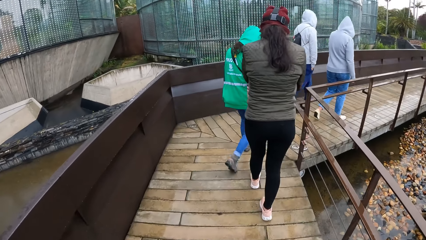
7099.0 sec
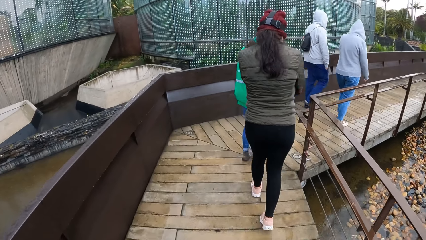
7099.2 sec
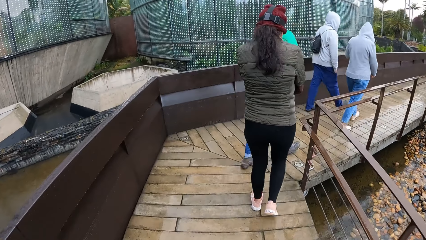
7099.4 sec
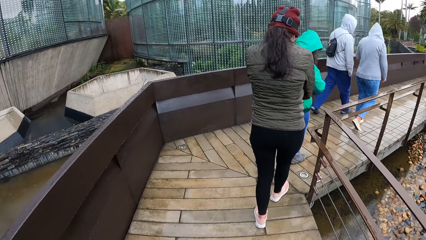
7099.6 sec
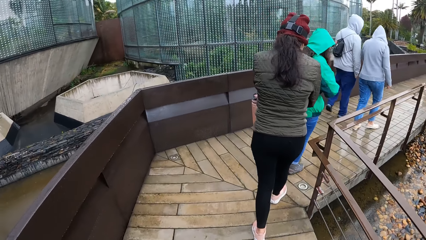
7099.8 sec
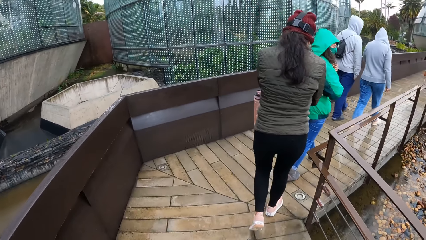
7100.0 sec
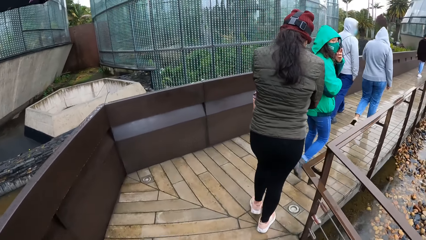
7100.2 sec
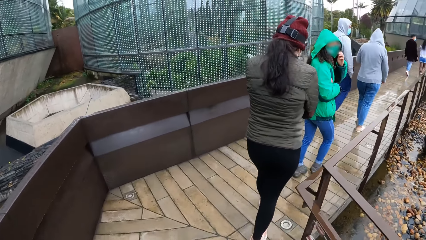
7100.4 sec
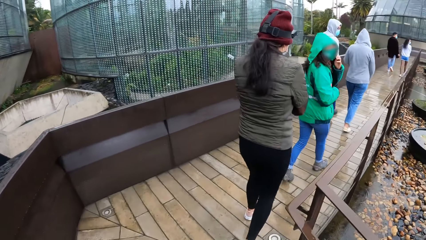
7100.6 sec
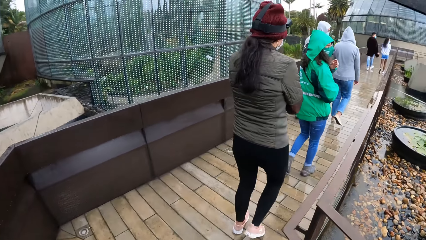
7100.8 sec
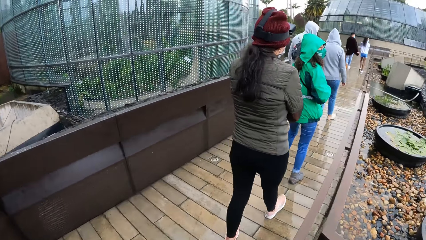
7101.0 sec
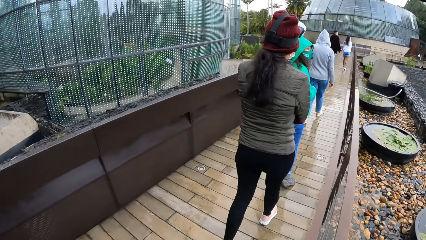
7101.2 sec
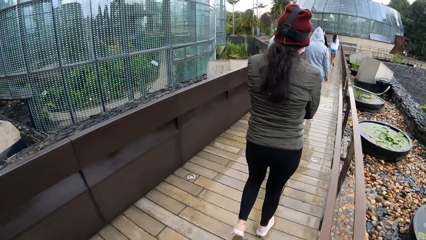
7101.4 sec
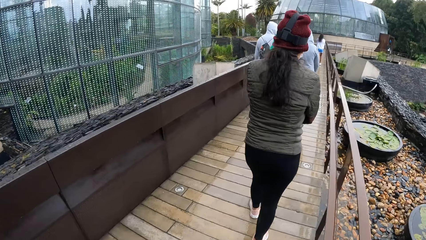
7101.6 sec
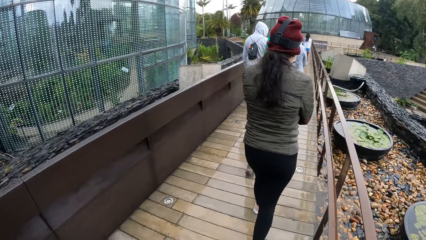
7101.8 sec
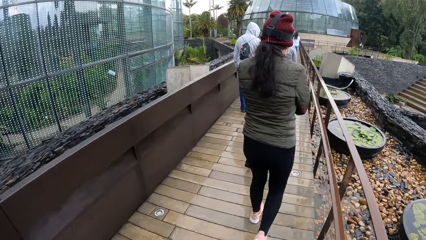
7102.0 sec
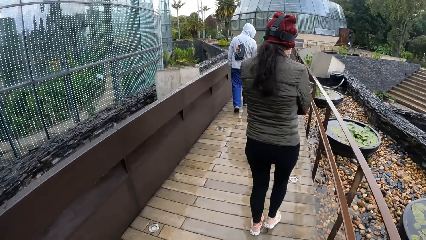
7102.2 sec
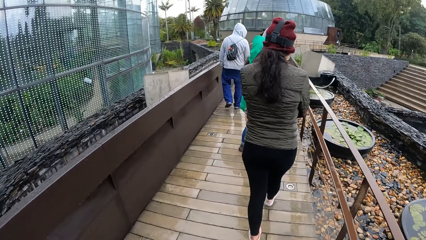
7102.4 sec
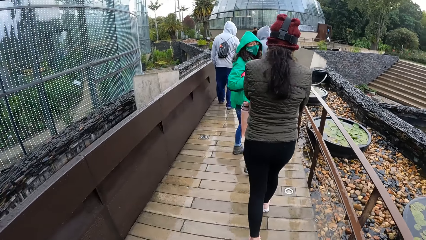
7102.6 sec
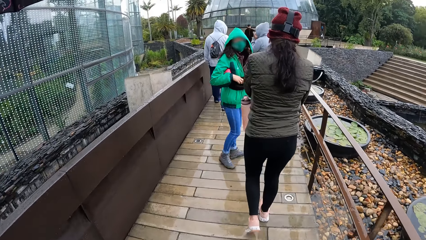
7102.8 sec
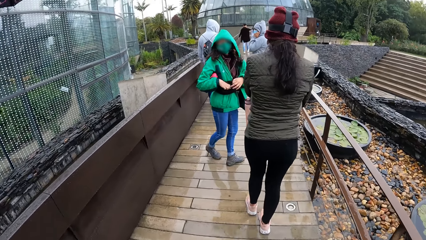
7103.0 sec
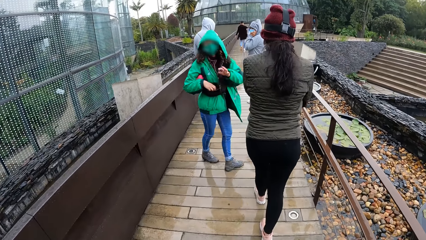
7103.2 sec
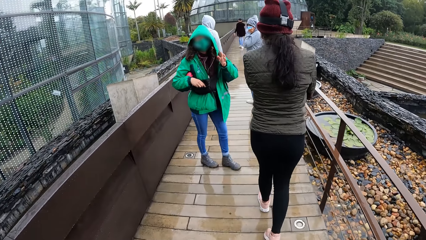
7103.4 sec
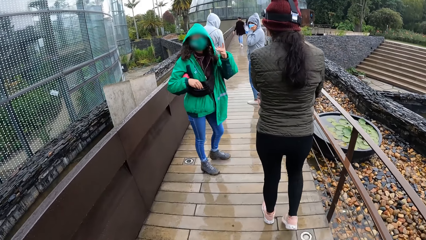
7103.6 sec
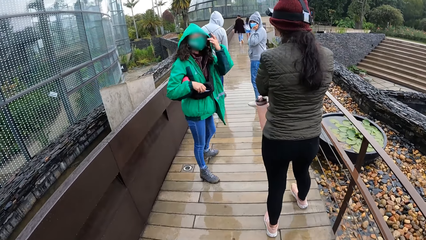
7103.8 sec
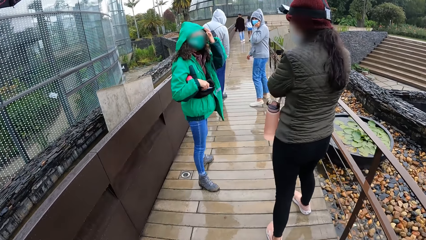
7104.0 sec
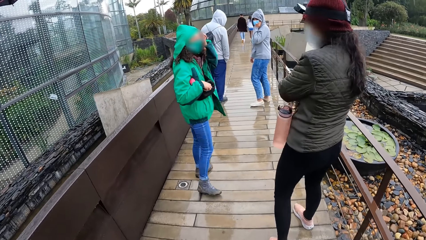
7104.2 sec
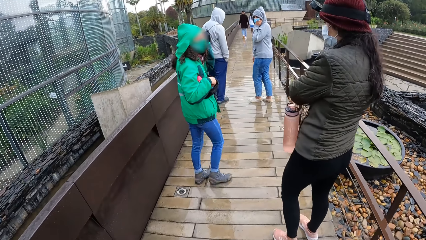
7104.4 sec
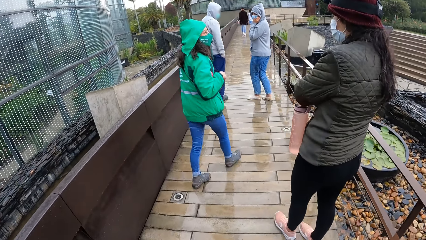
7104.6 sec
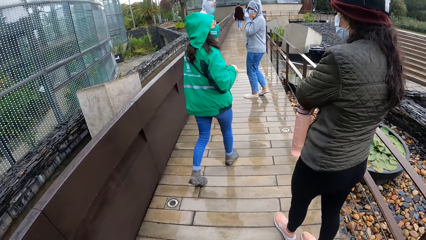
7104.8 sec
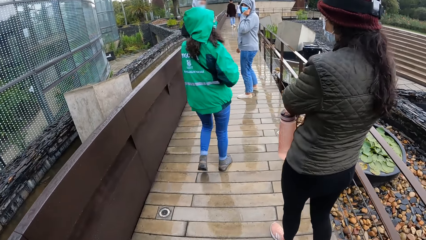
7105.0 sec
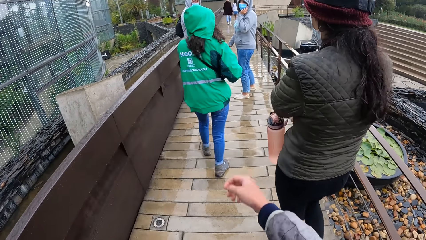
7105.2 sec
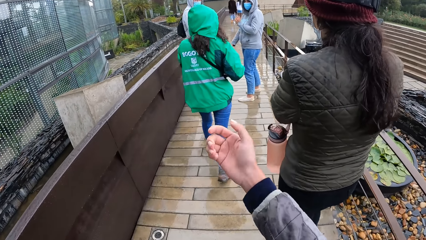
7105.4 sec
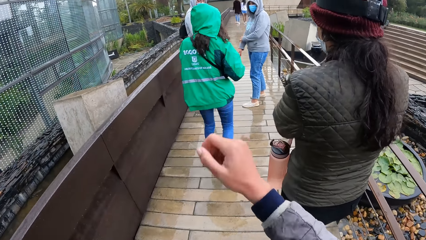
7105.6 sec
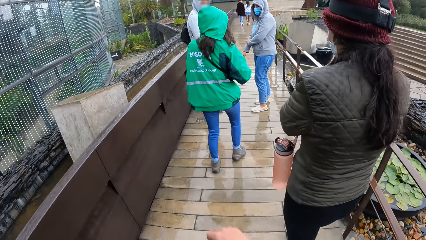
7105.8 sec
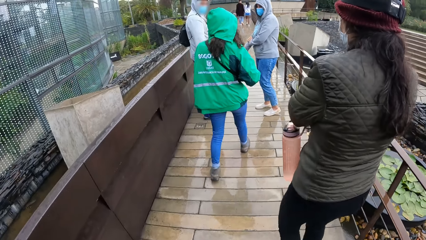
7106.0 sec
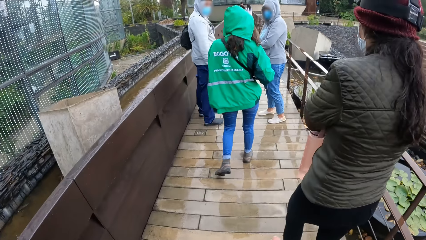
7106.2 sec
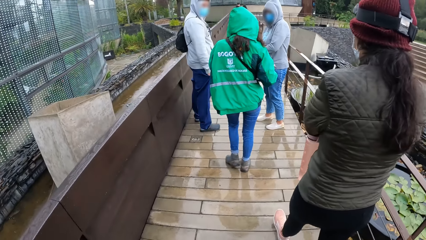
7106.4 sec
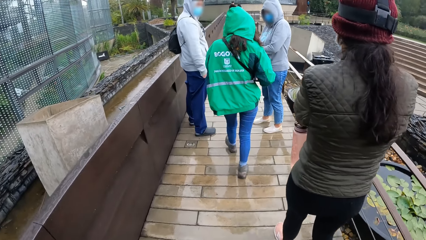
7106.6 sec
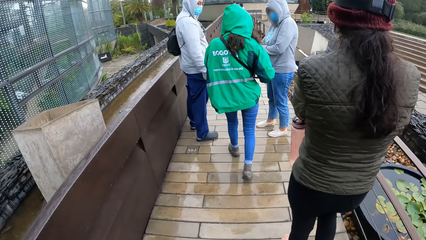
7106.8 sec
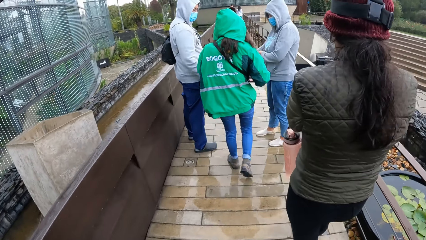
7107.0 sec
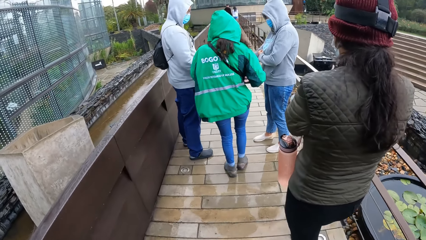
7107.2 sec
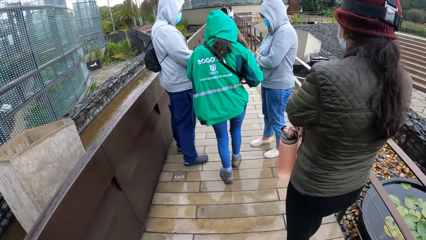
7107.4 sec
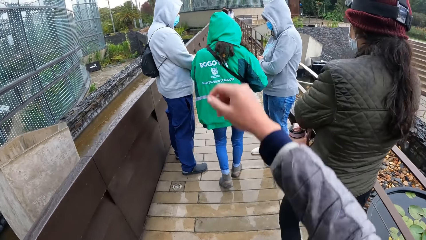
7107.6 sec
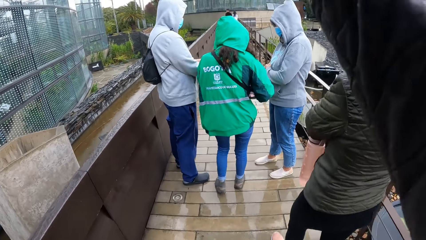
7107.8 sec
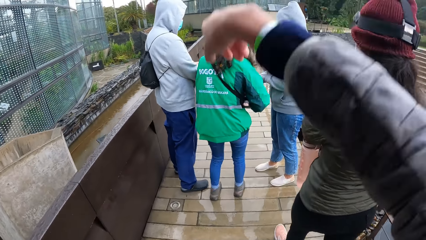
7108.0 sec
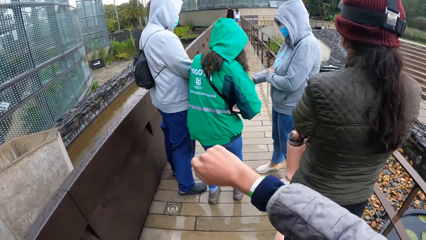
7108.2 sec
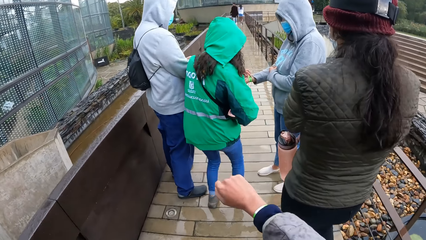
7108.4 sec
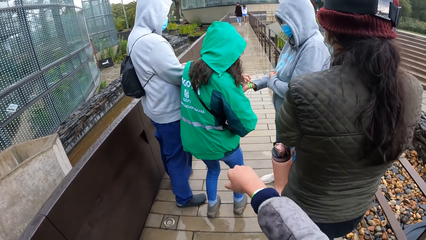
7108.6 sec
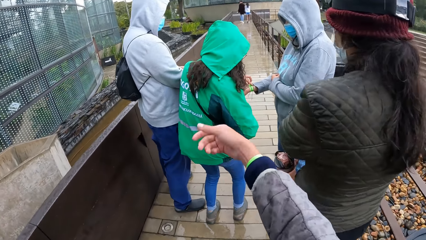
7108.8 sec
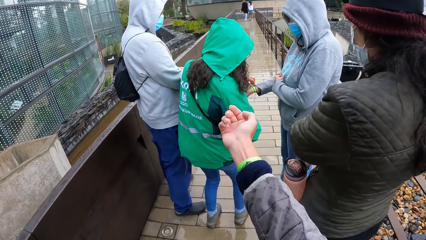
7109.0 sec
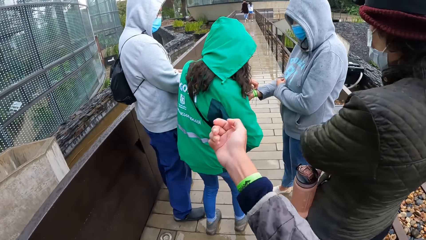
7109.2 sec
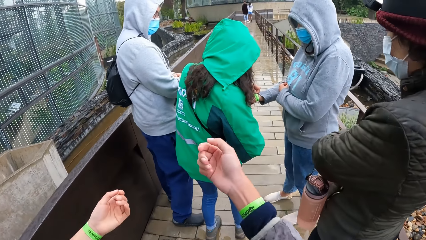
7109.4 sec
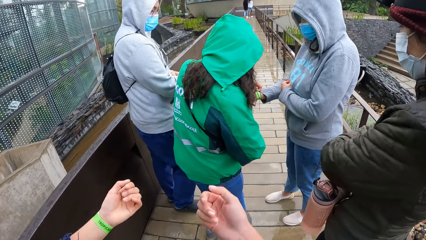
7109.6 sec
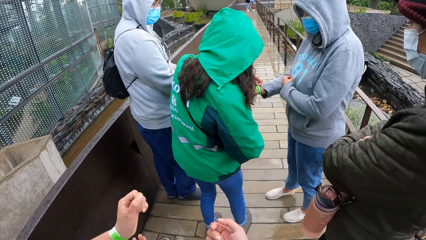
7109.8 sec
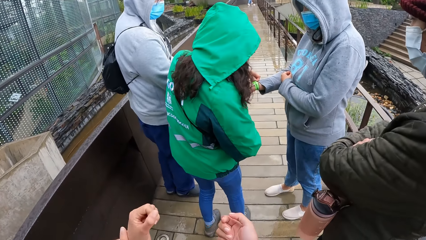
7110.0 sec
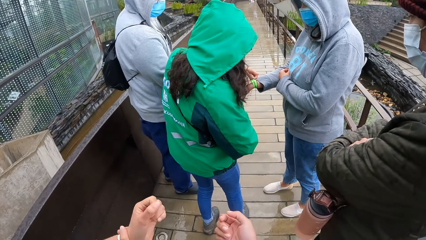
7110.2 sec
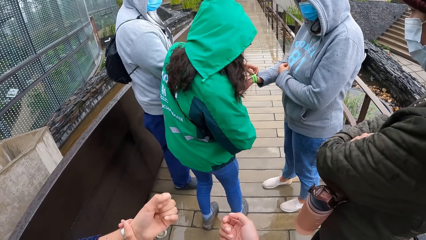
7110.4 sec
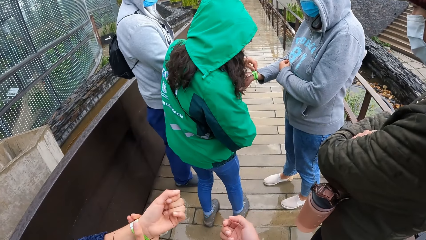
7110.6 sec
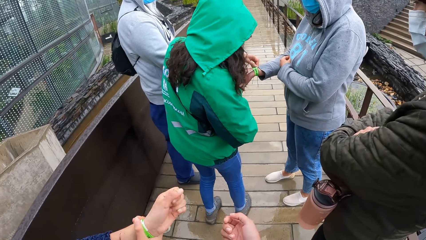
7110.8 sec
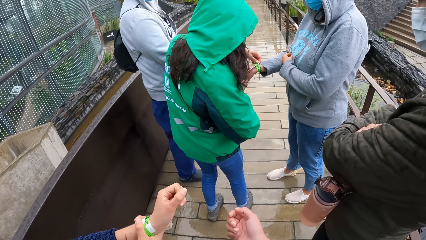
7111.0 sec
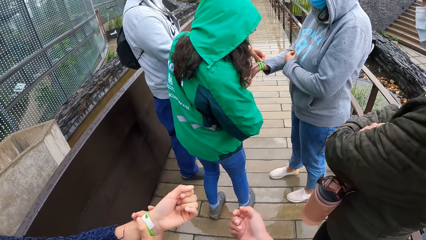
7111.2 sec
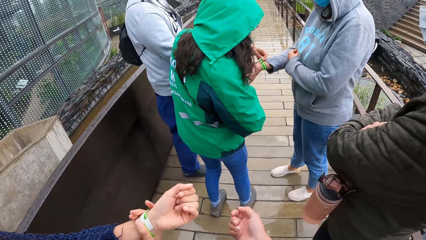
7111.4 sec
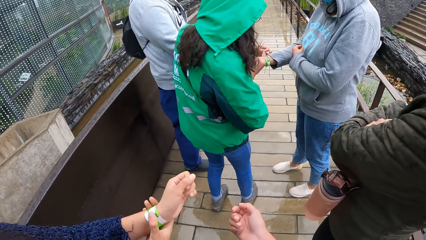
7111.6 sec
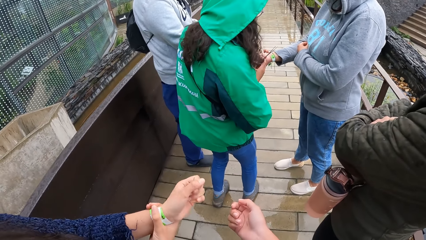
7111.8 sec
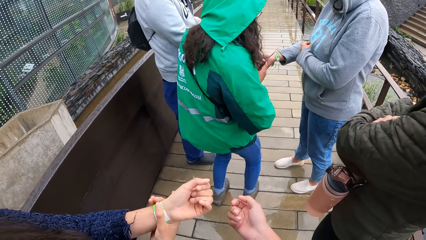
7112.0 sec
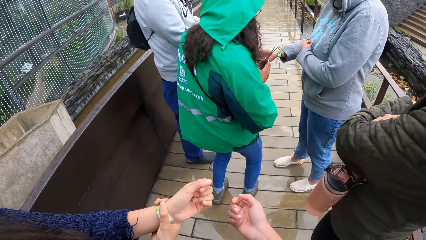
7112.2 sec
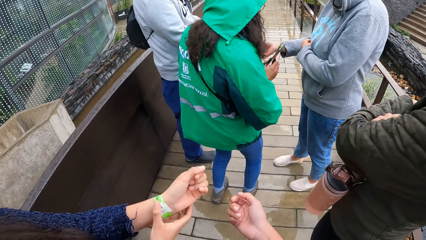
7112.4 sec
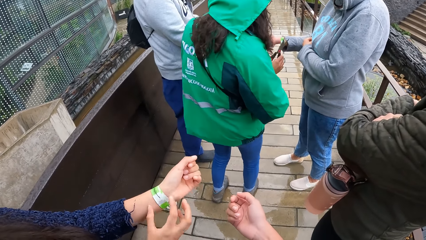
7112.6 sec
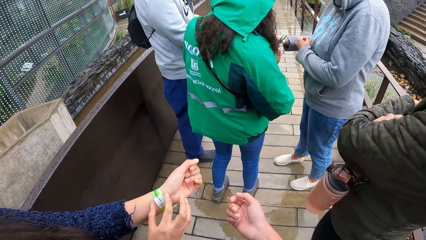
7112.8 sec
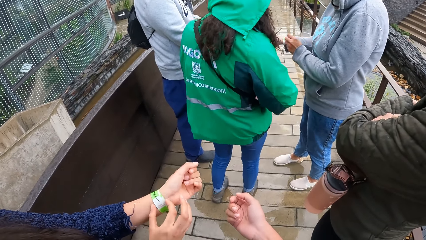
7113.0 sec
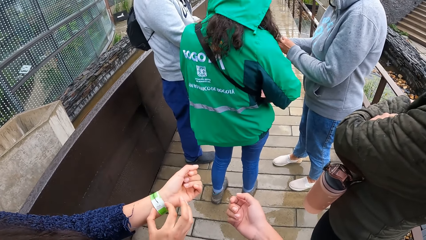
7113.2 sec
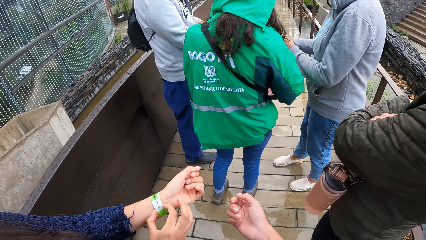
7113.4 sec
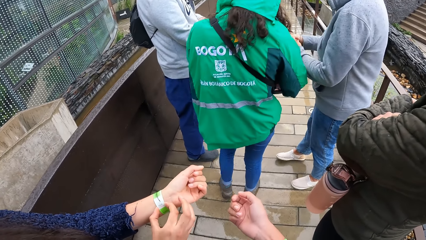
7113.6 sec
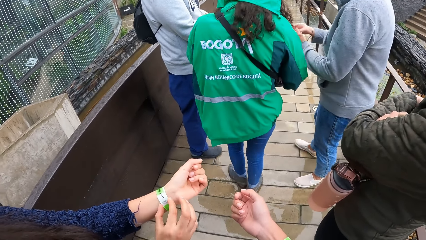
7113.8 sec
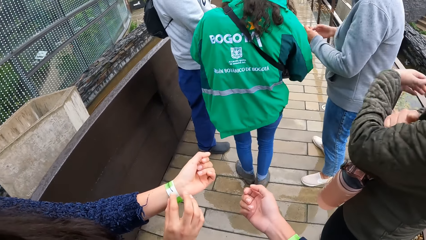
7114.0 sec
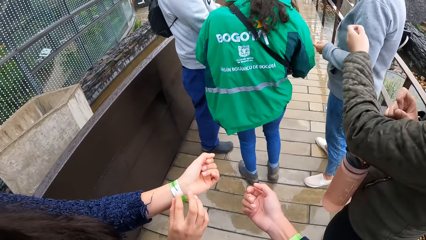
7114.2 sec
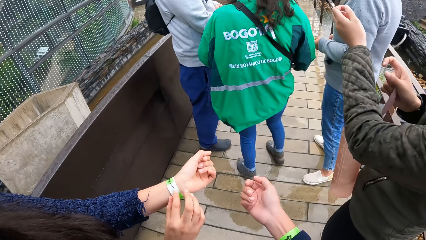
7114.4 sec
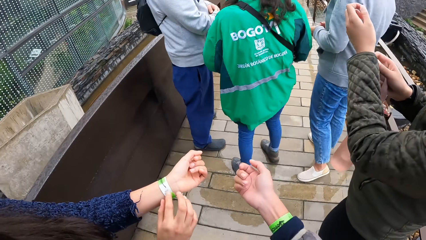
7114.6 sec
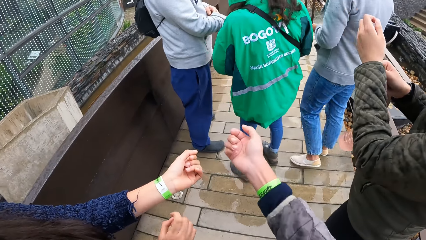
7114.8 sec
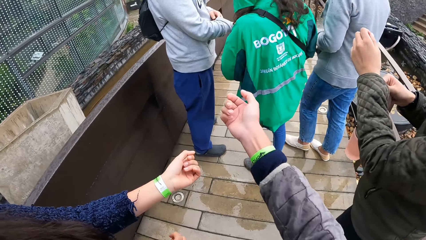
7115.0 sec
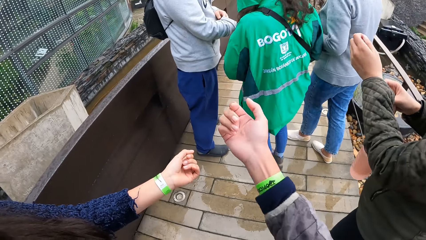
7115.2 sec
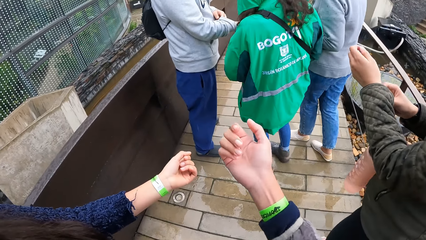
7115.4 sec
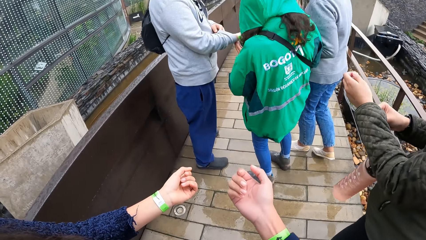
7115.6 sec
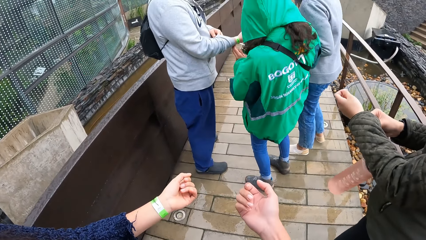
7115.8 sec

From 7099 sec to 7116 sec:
The woman touches her face with her left hand. The other woman touches her face with her left hand. The camera wearer looks at the first woman. He walks around the camp. He converses with the team. The first woman cuts the band on the other woman's right hand with scissors in her right hand. She touches the band on the other woman's right hand with her left hand. The first woman fixes something. The camera wearer fixes something on his hand. The other woman pulls off the band from her right hand with her left hand.
